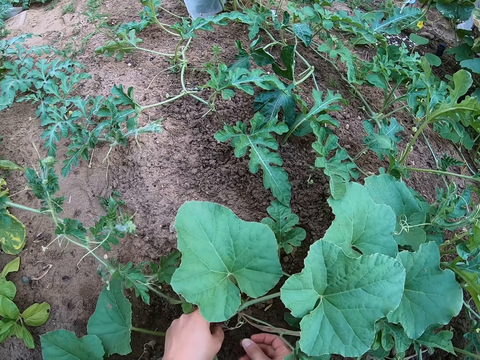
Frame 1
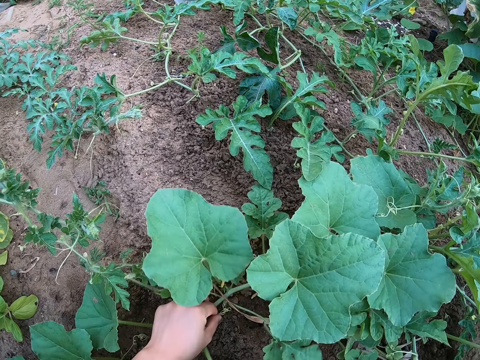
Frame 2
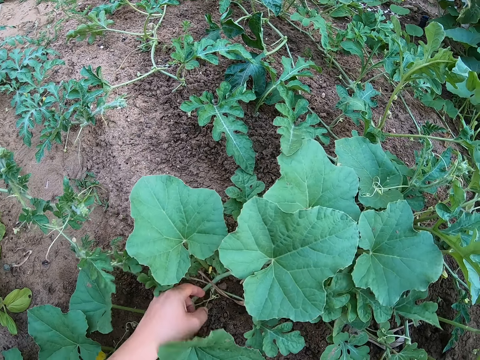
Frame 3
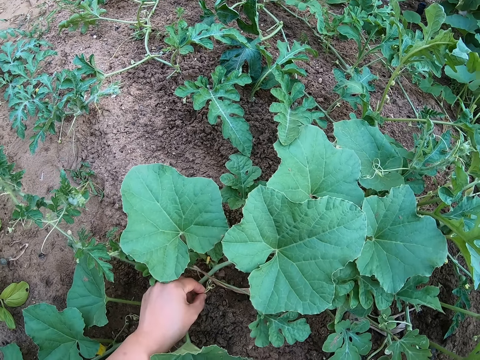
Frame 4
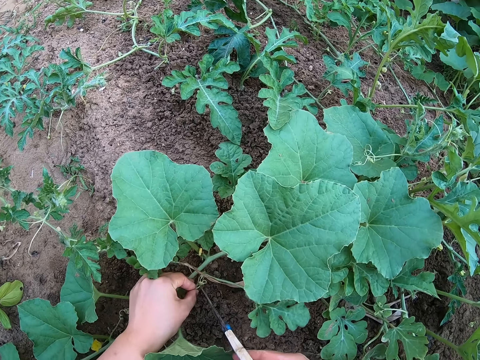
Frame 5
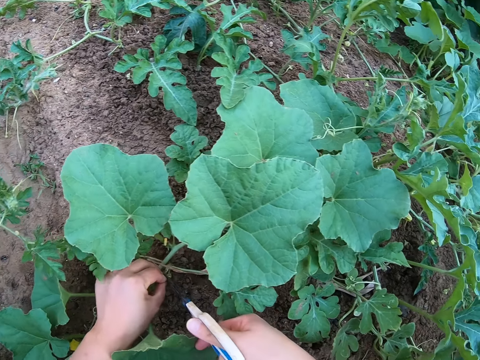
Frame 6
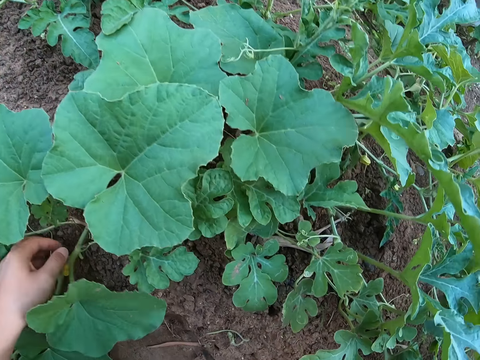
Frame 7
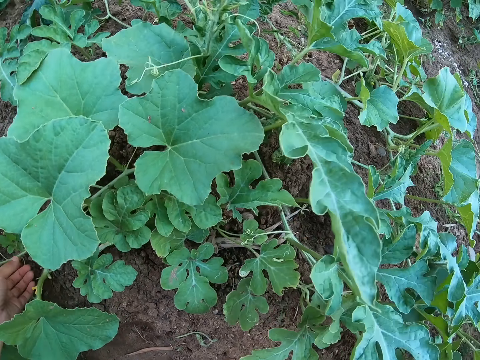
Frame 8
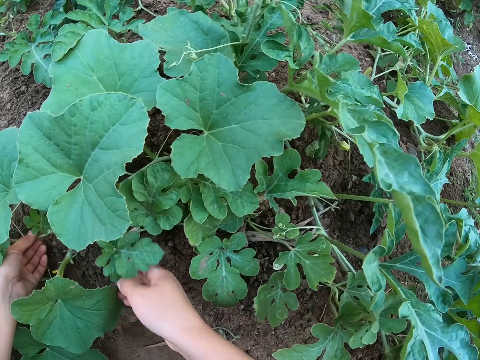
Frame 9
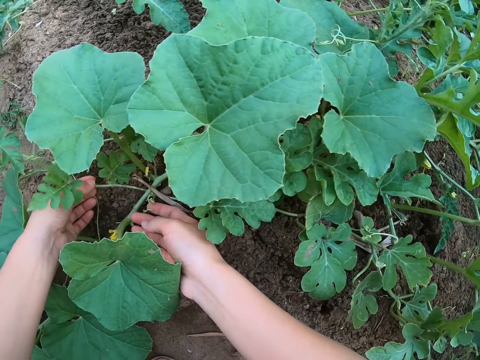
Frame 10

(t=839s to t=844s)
The camera wearer cuts a tendril with the pair of scissors.

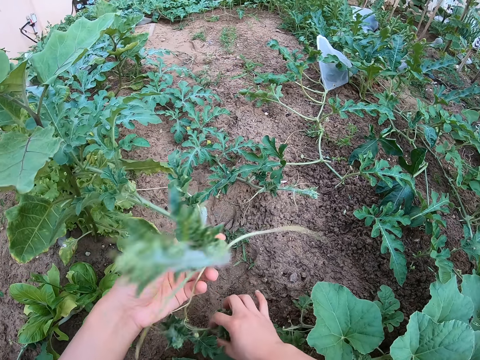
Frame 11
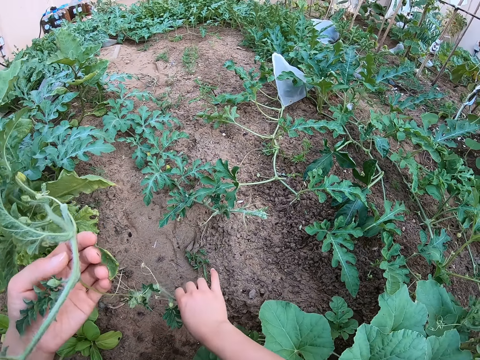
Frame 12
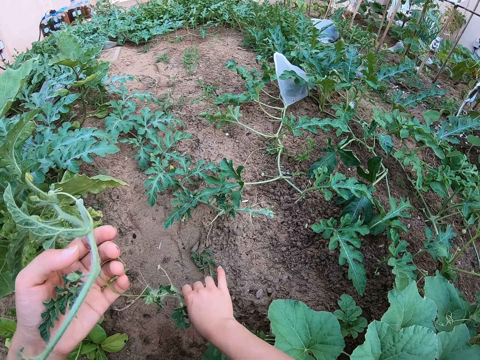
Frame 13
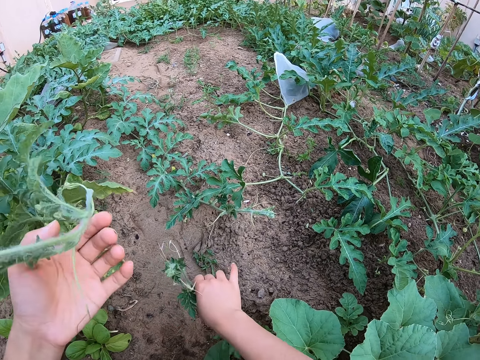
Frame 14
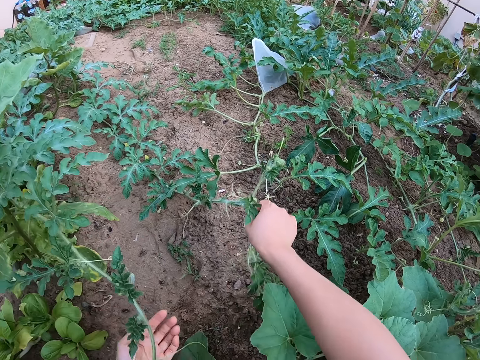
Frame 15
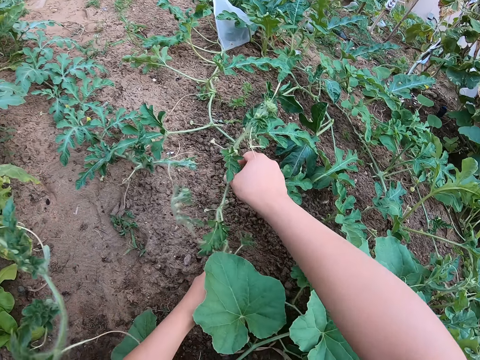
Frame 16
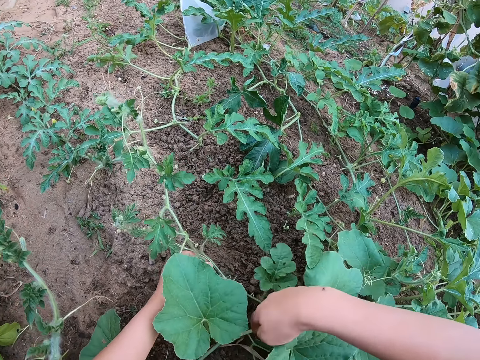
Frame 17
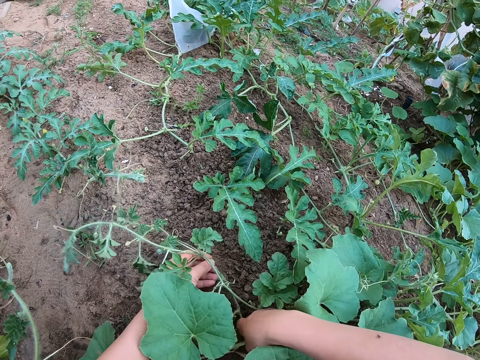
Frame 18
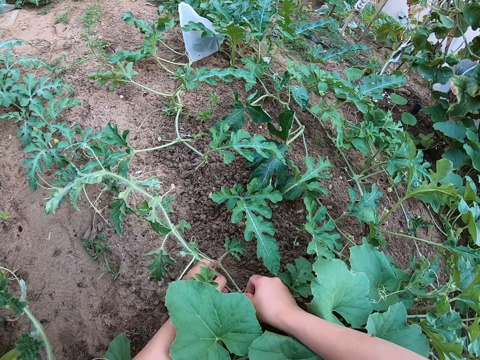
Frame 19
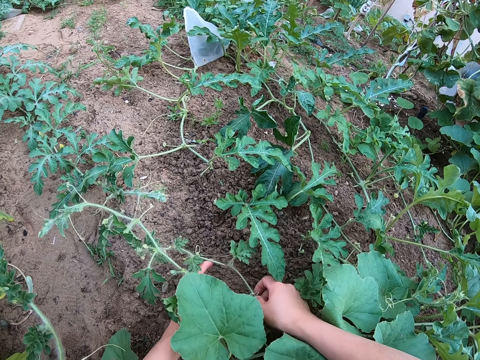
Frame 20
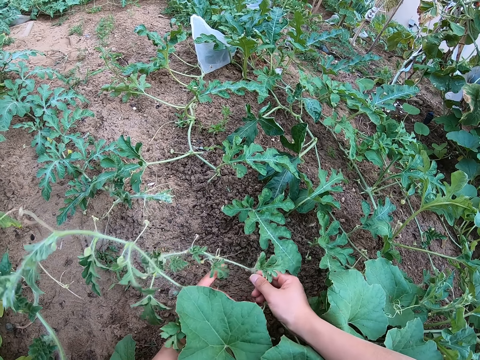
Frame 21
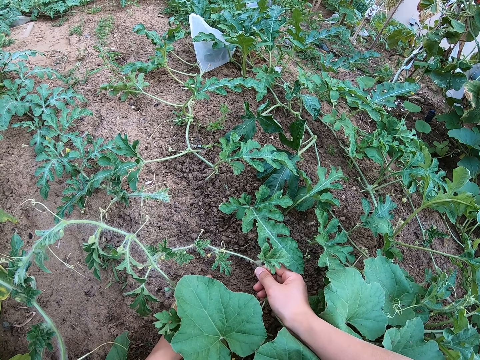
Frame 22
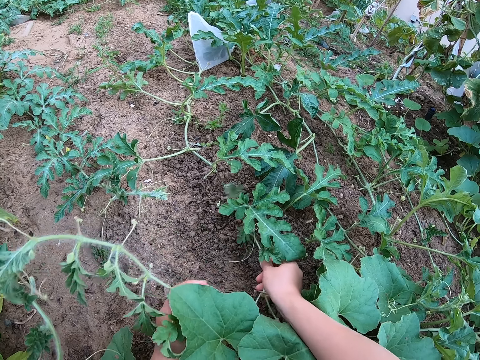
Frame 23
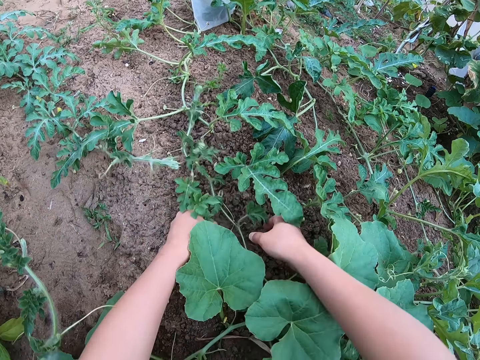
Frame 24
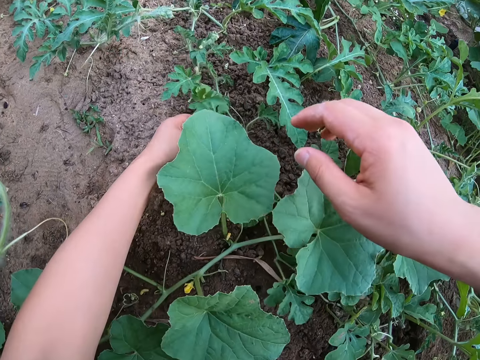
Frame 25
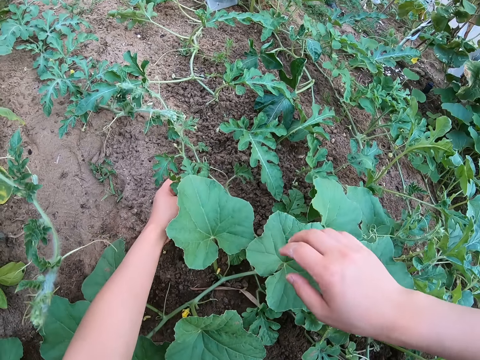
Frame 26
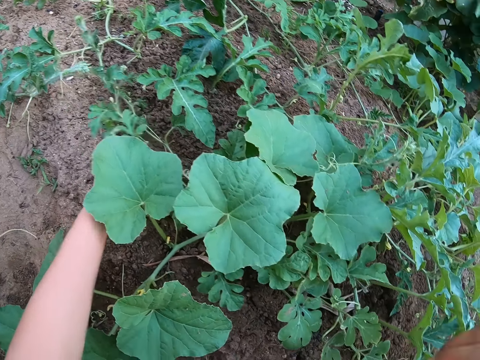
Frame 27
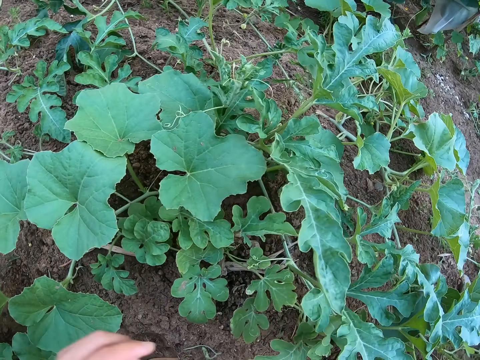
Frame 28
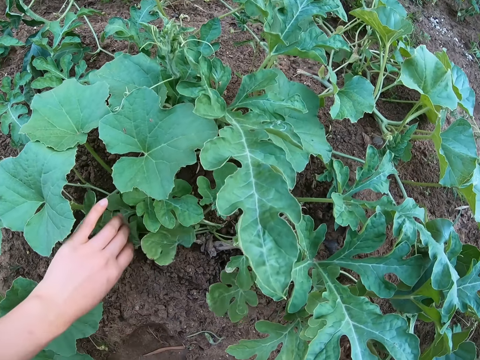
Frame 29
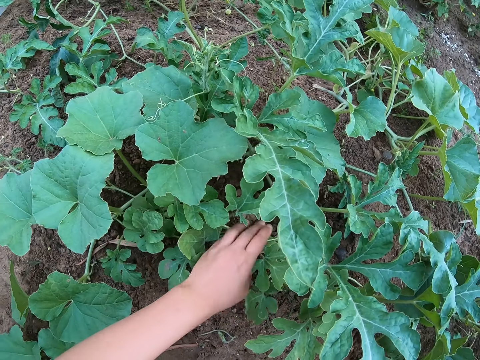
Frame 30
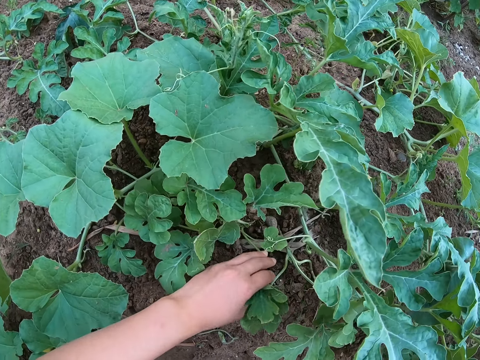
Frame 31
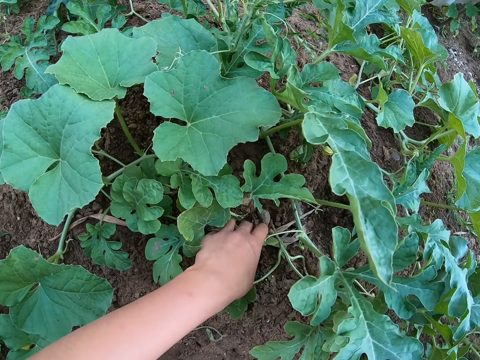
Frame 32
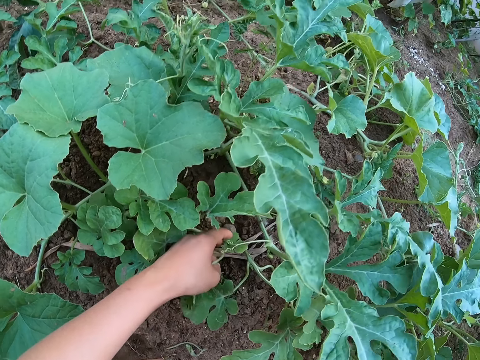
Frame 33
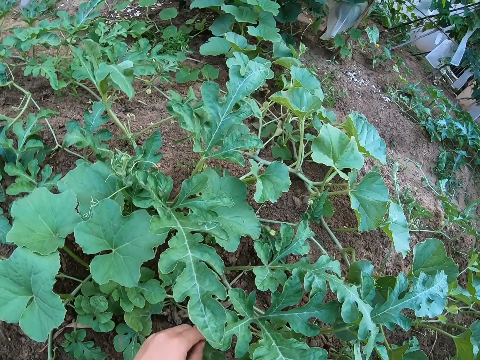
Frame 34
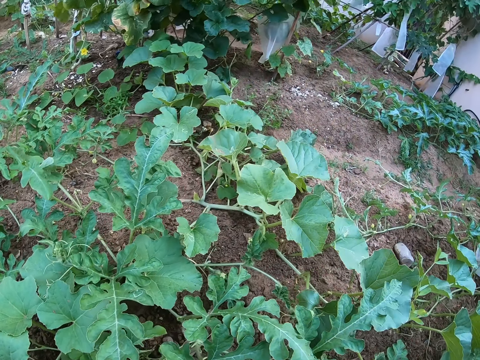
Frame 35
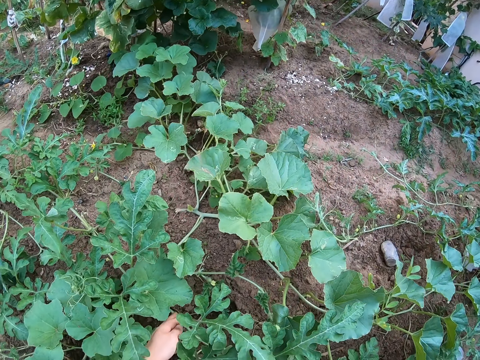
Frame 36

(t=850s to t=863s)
The camera wearer separates the watermelon stems. They place the watermelon stems on the ground. They touch the watermelon leaves.

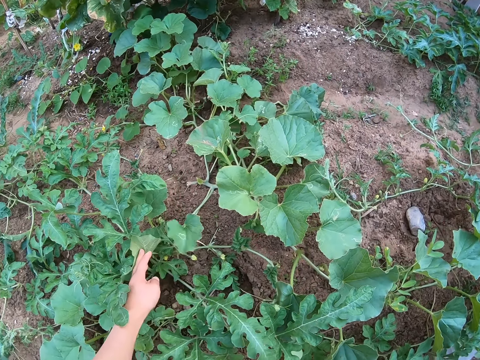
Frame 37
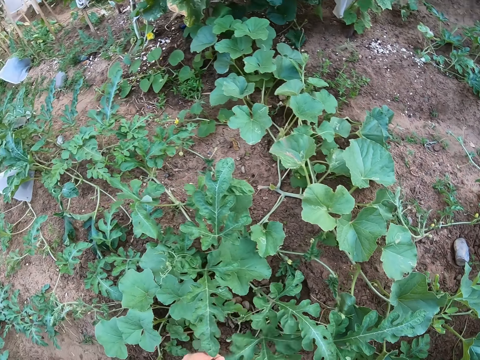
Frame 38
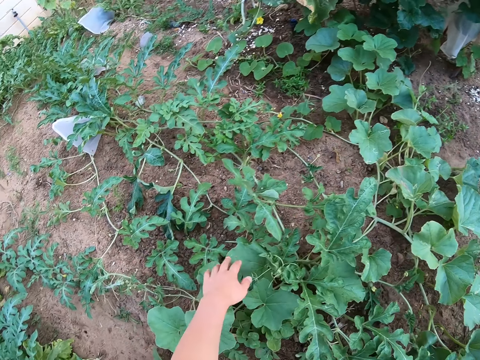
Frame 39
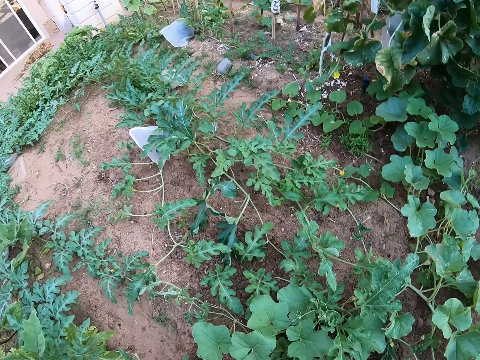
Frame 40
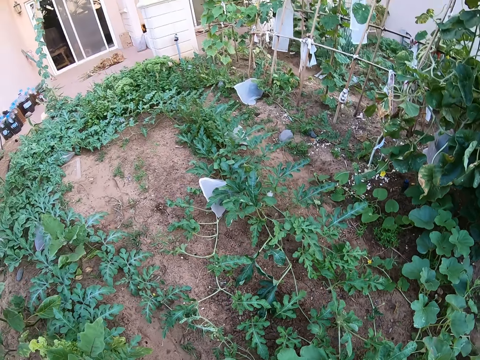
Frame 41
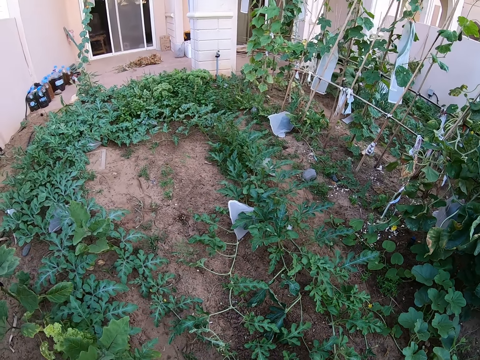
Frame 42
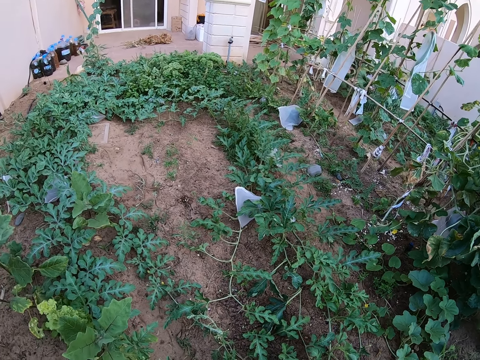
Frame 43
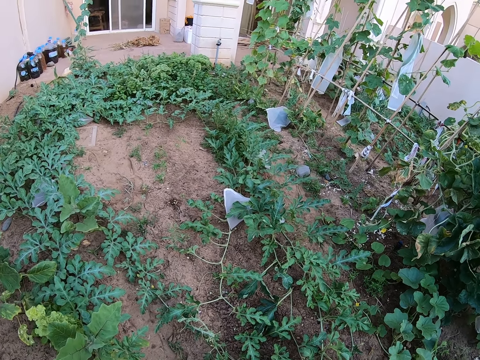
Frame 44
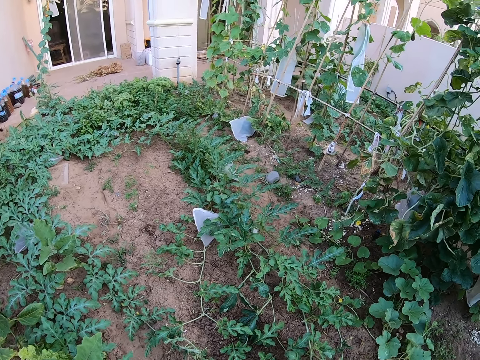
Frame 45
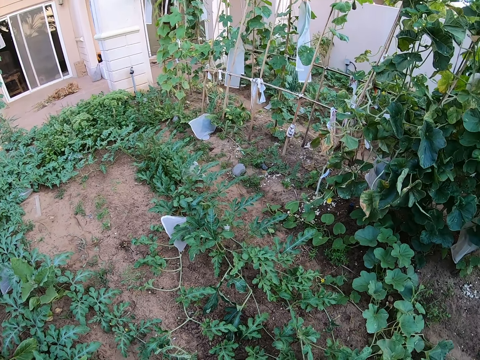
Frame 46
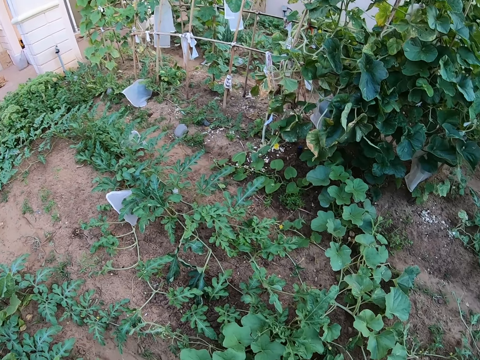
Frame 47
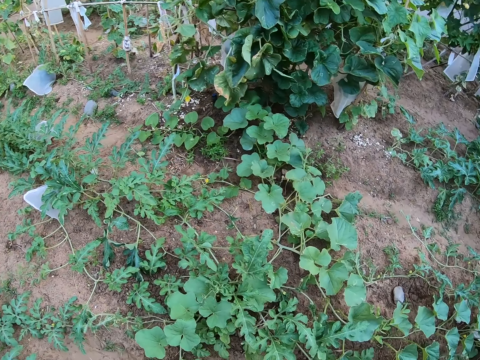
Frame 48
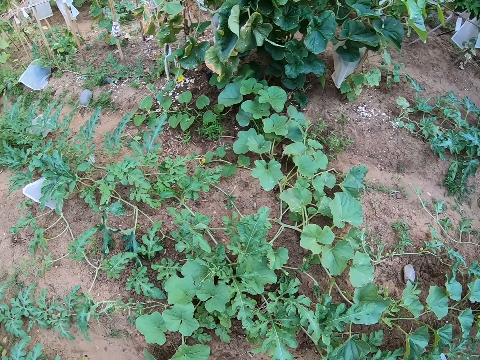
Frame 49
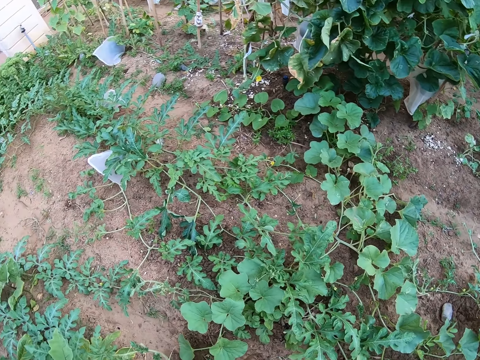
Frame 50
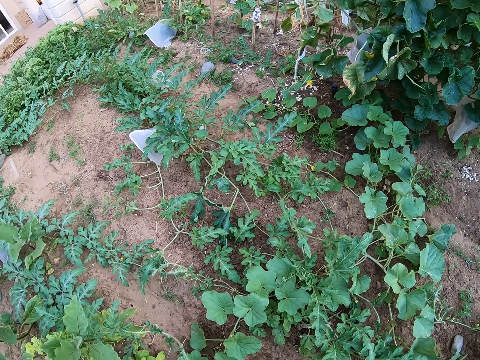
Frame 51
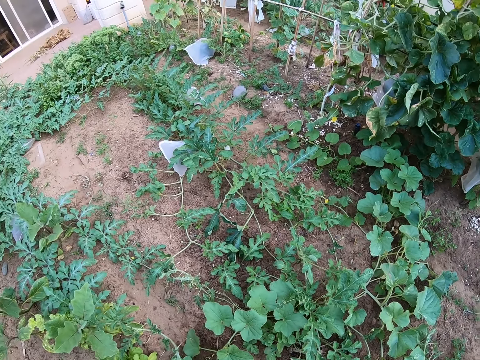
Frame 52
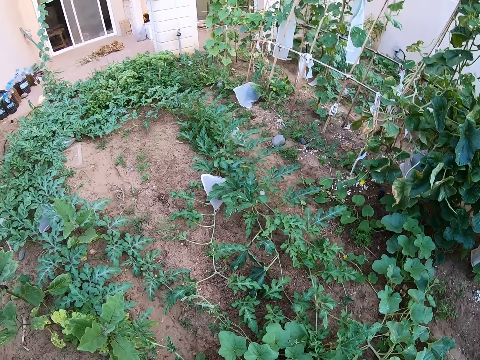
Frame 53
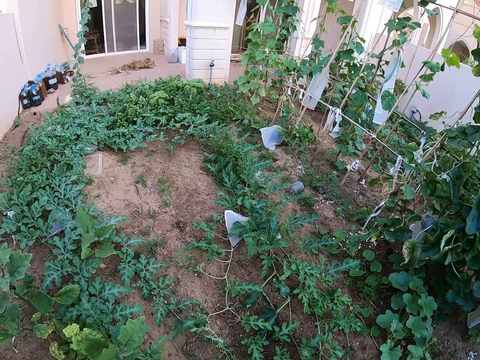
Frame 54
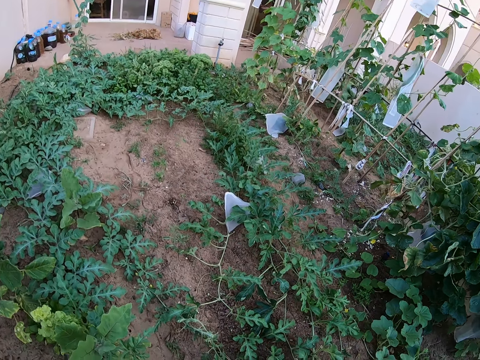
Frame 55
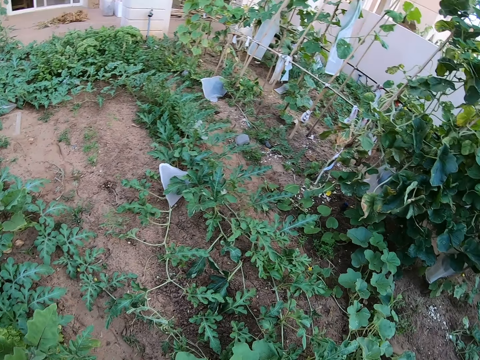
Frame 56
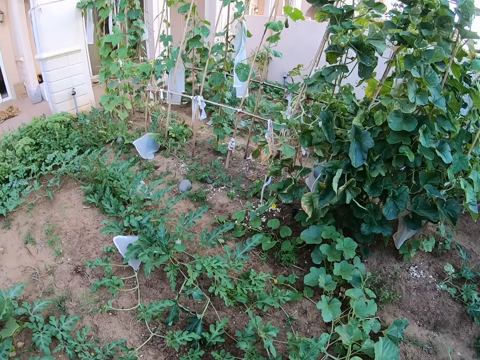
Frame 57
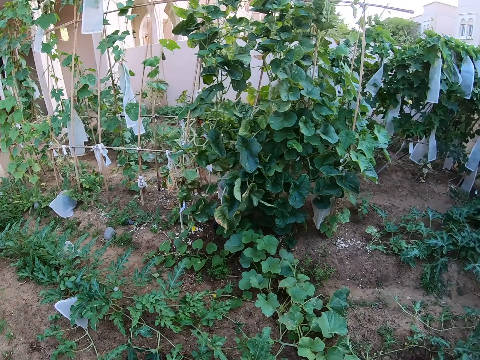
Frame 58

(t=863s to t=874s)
The camera wearer looks around the garden.
